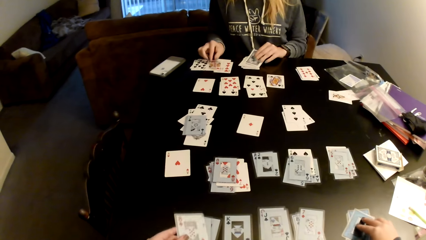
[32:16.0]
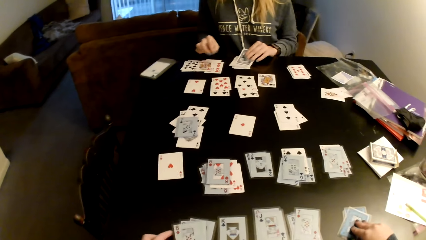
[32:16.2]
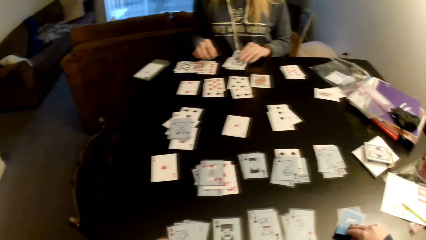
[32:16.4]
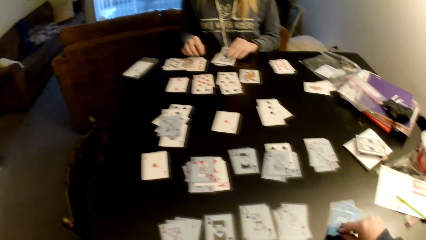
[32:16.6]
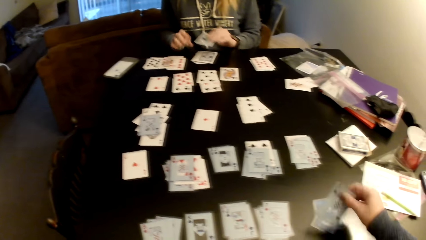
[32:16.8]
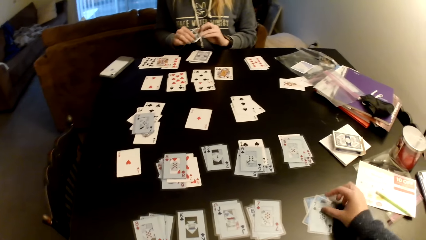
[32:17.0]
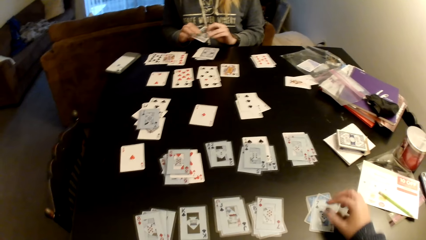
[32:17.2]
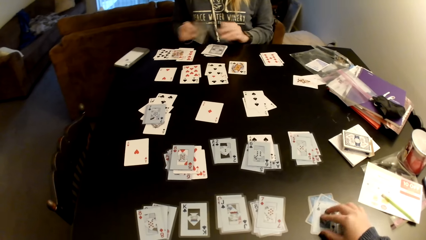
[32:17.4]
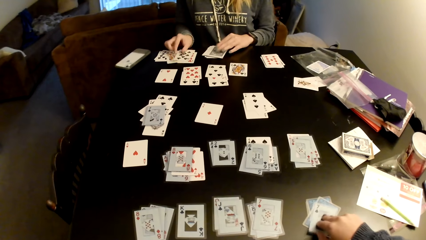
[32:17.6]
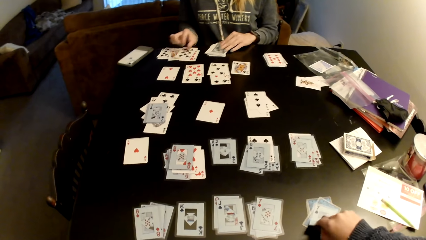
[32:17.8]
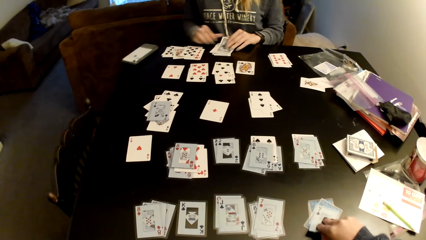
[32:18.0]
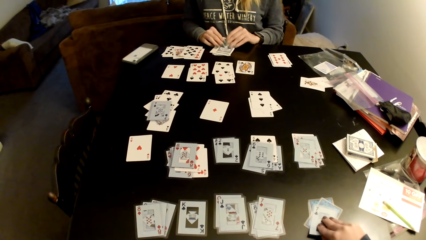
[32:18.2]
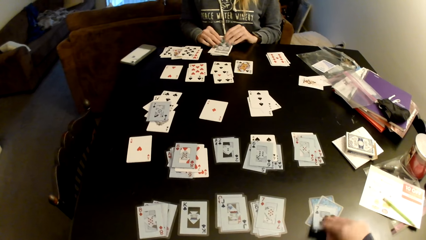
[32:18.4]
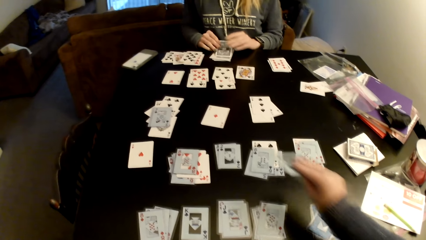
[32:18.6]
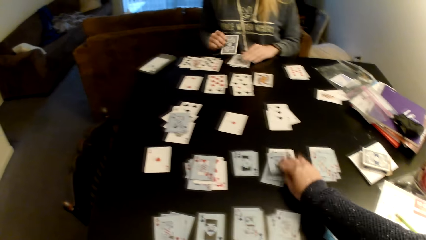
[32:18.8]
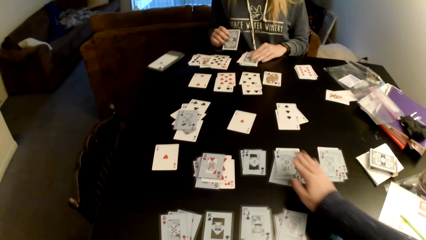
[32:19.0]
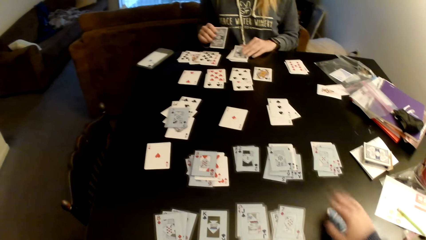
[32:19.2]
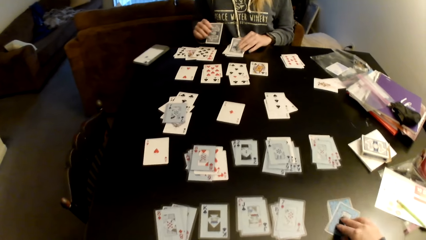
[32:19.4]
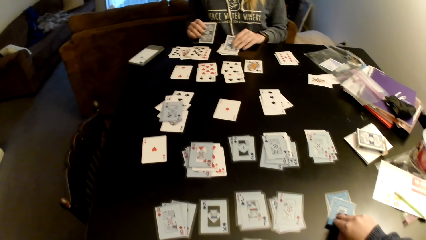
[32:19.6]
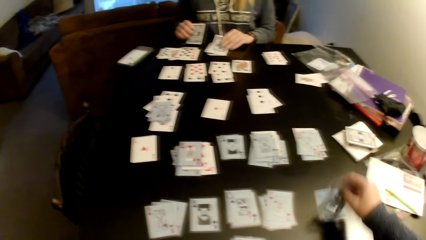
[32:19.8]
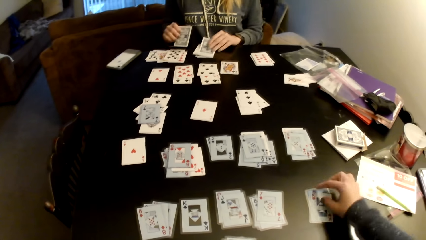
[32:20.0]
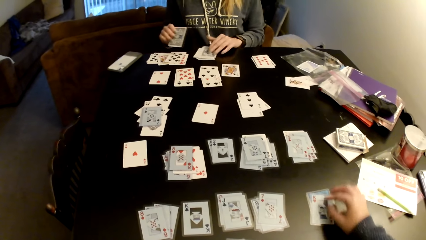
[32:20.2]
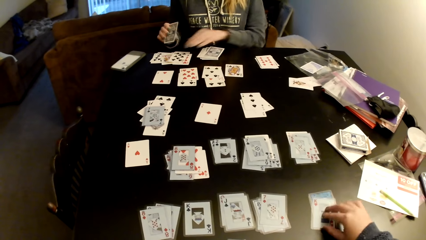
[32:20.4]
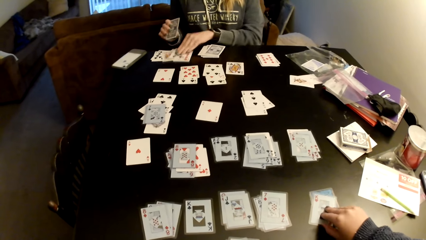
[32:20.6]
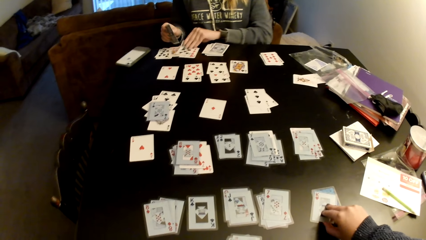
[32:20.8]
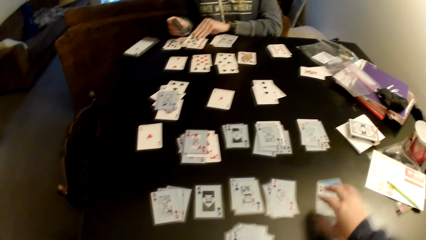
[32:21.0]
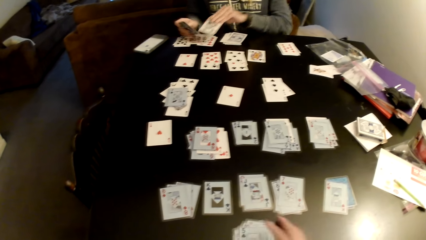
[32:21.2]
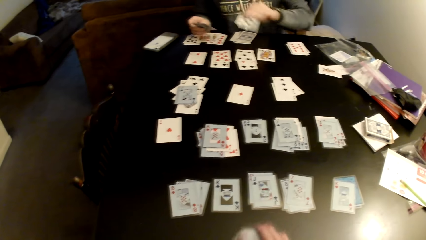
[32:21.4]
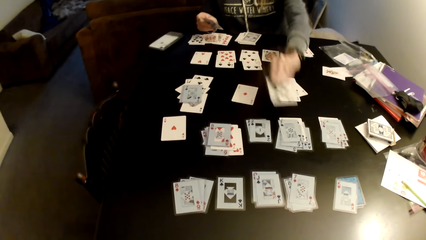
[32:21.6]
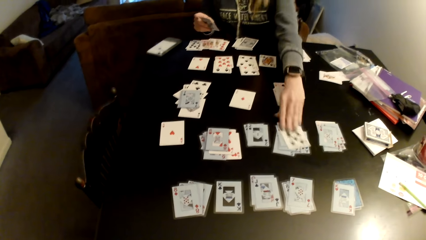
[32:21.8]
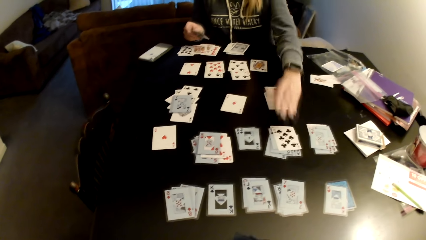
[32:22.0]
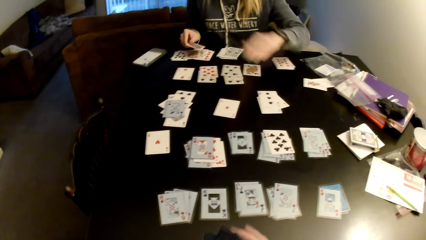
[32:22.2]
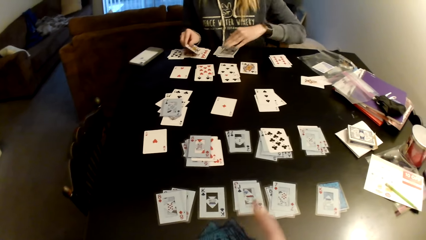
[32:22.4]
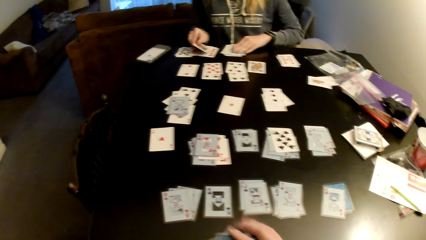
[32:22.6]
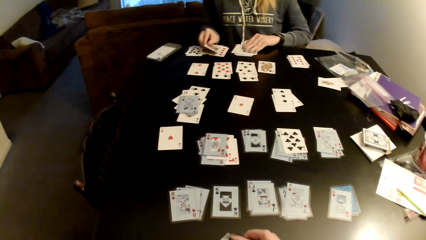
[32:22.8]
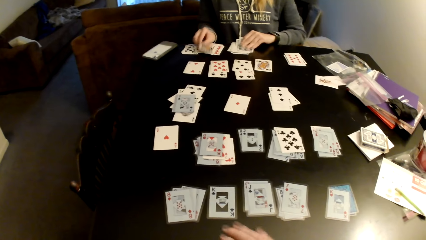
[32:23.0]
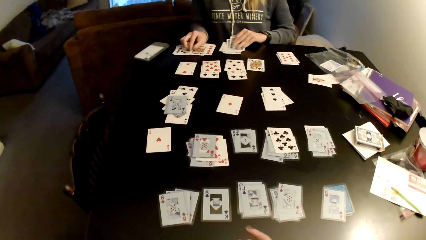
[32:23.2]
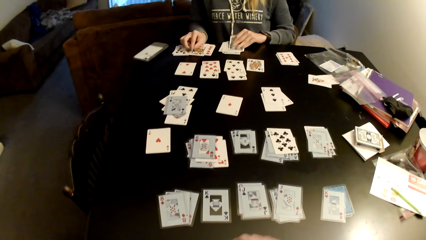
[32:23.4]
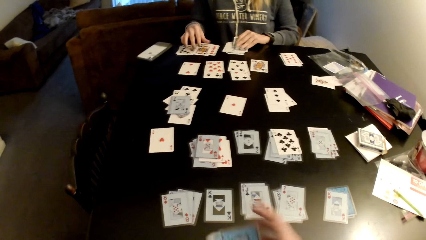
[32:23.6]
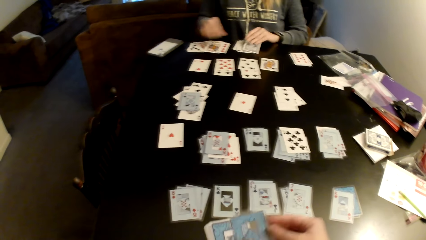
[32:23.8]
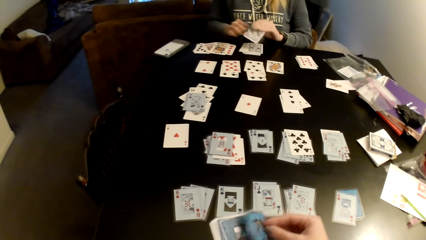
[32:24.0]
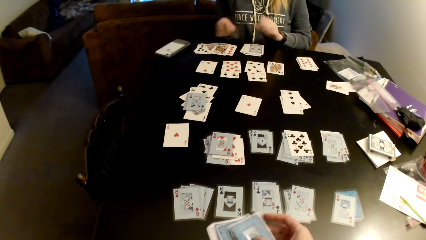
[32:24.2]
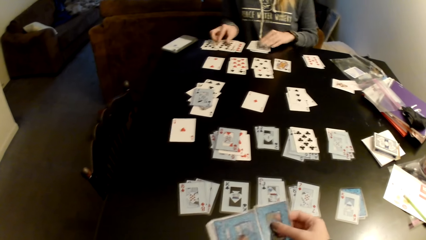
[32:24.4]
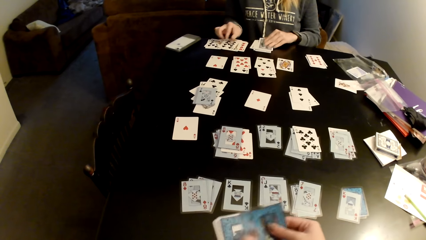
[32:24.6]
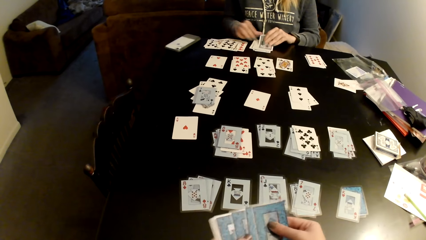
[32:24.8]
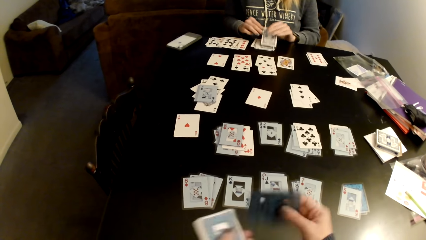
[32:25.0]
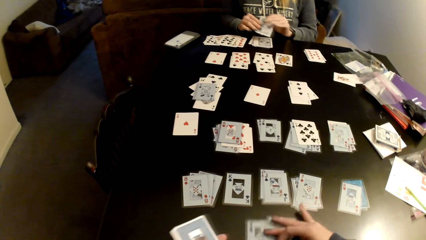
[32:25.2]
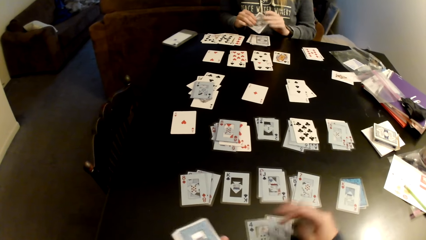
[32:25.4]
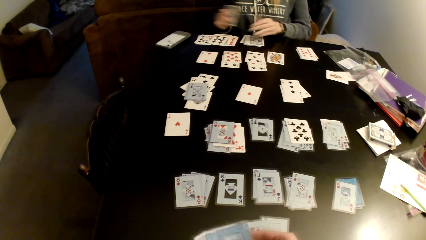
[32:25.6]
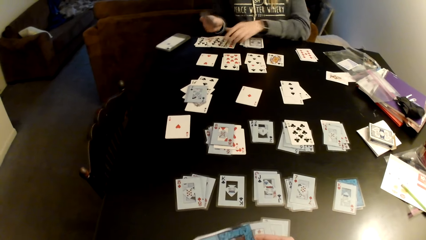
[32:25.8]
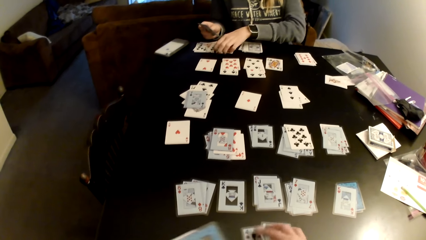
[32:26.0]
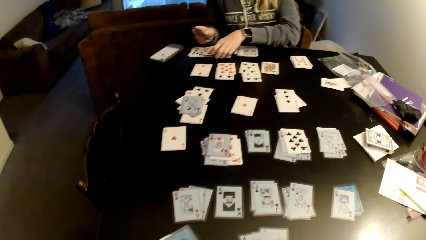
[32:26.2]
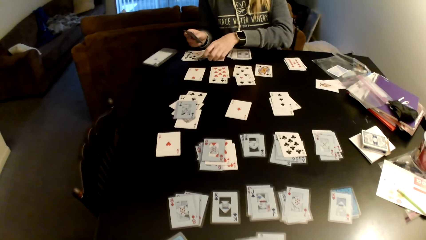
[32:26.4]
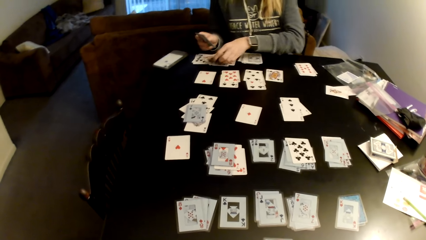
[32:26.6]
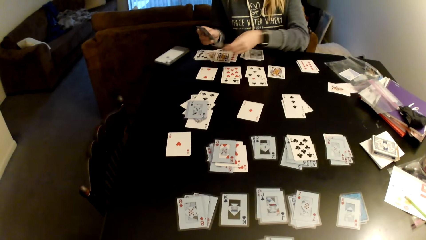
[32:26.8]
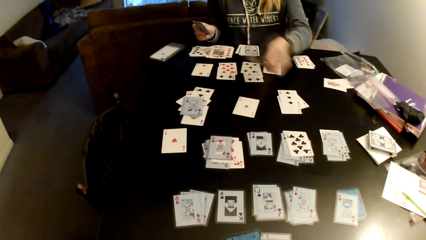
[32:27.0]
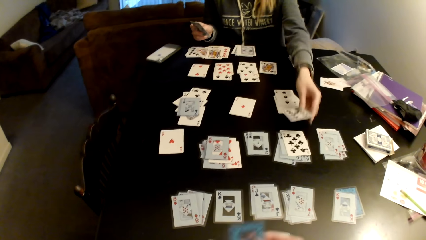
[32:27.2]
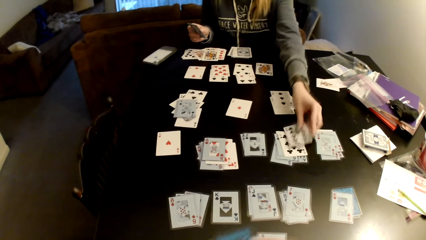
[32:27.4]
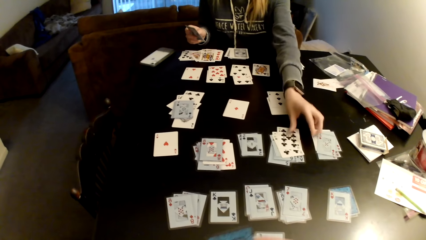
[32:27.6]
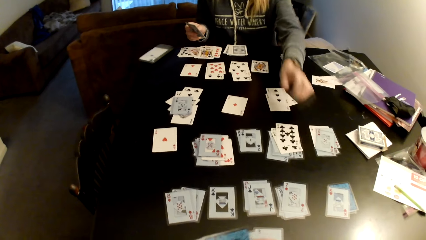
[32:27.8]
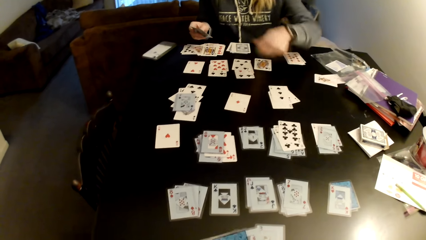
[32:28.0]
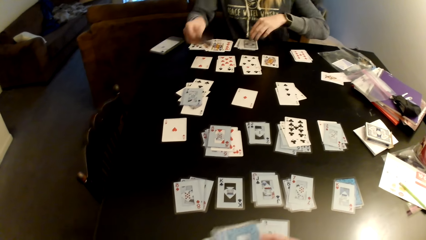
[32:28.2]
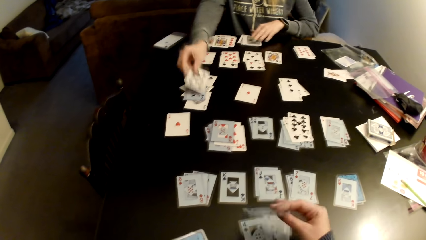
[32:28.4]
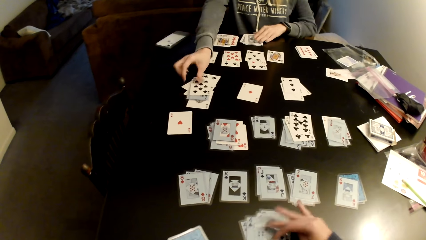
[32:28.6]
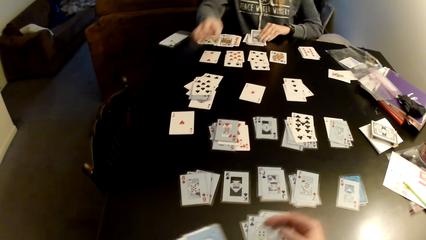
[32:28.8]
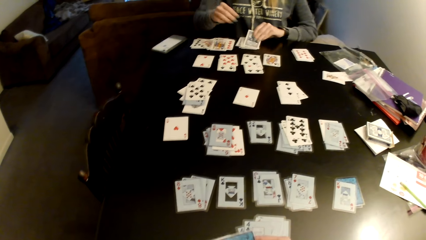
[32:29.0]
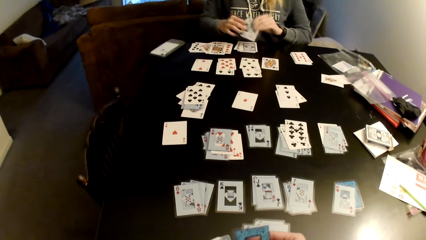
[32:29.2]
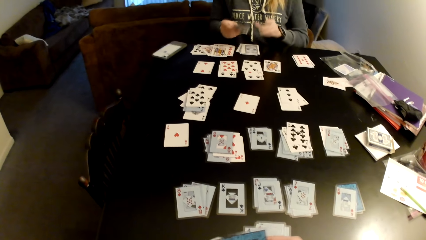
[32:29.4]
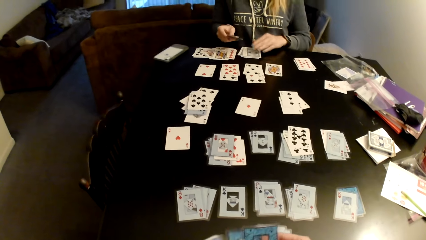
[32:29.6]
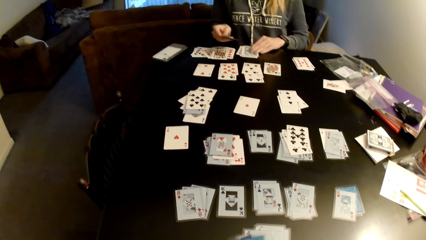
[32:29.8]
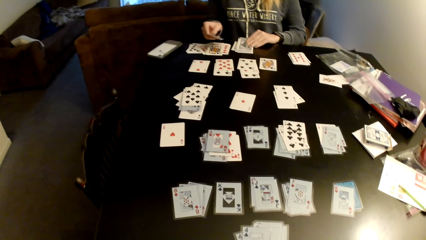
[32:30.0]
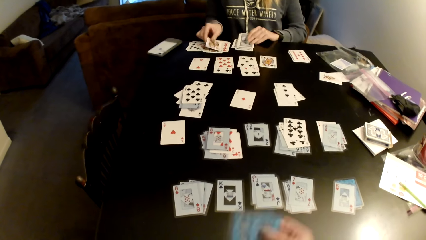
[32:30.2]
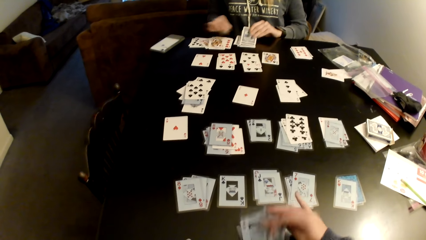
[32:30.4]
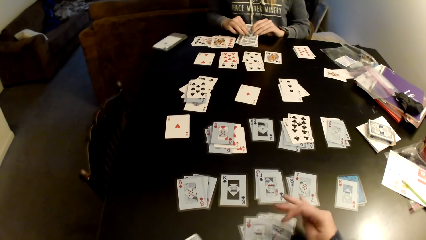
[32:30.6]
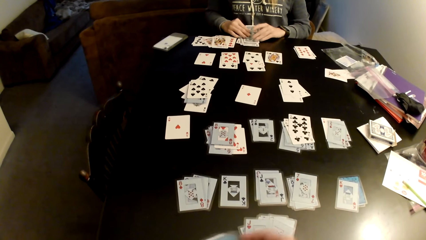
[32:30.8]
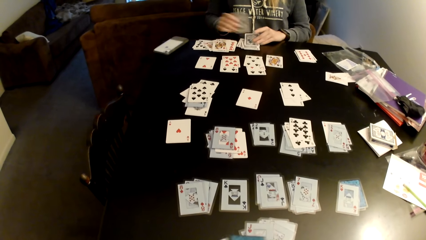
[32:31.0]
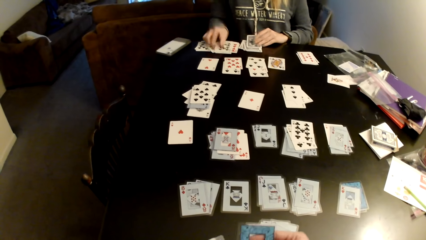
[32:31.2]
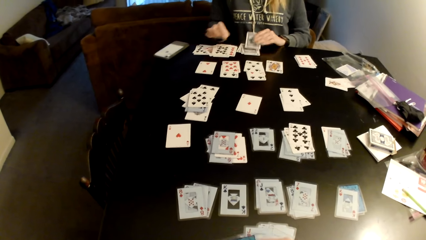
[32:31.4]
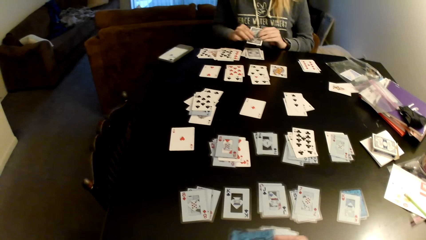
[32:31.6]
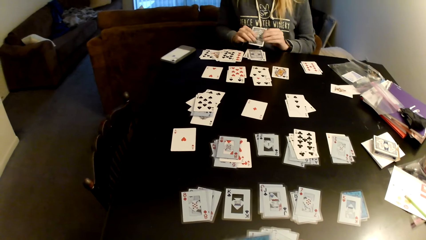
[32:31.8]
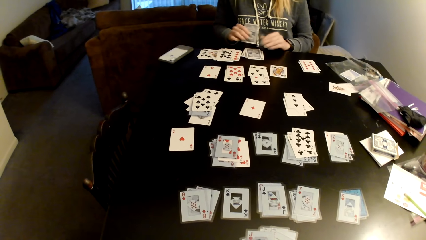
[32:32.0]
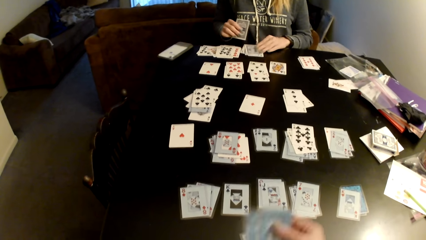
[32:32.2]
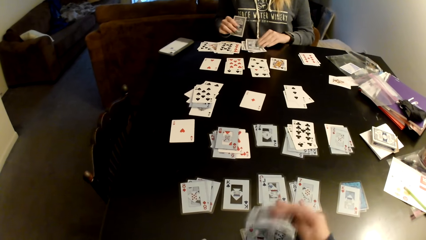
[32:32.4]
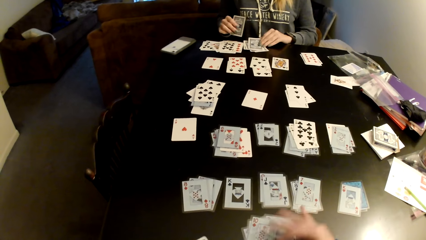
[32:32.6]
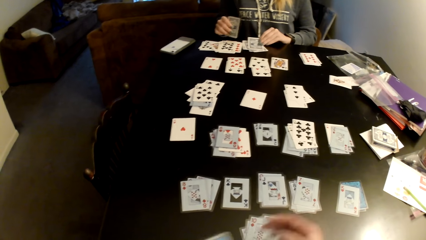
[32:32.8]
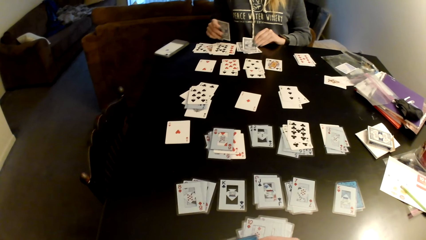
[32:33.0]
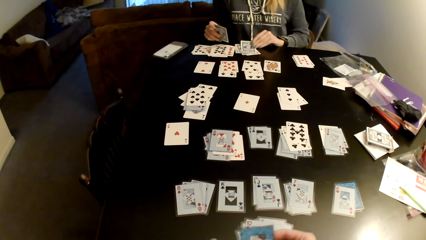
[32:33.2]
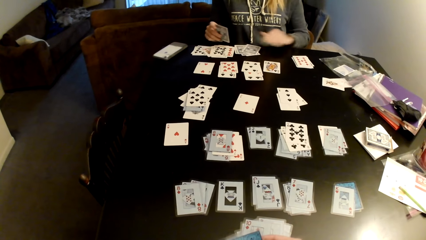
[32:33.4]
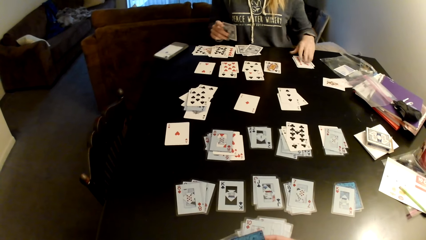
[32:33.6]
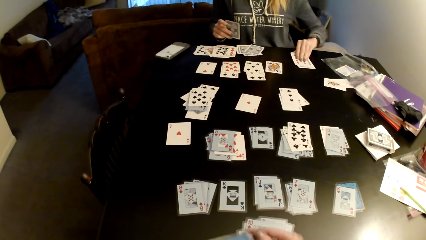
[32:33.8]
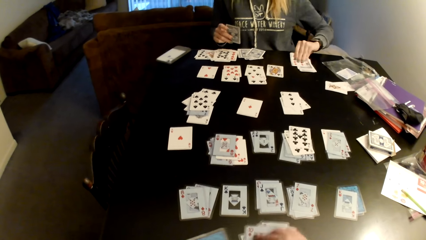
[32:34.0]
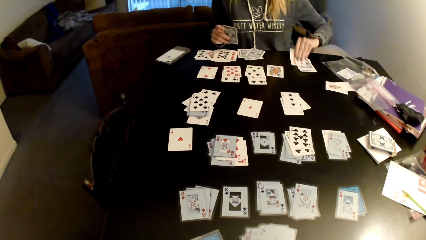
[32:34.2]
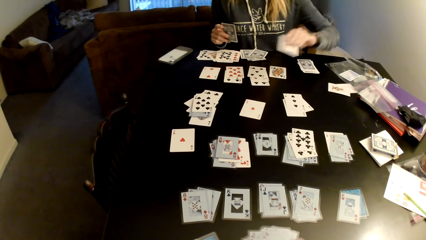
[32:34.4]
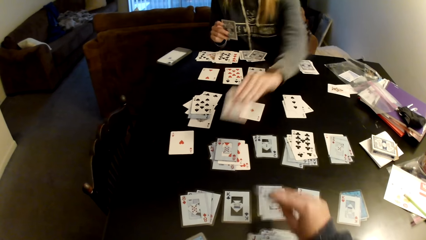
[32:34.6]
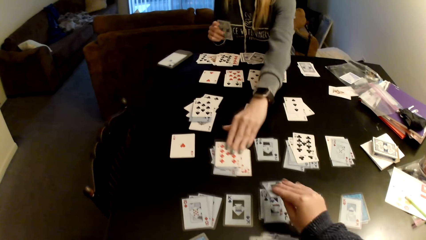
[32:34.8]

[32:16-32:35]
The camera wearer puts the card on a card. A woman picks a card. The camera wearer adjusts cards on a table. The woman switches a card to the other hand and puts the card on a card. The camera wearer picks the card. The woman picks a card and switches a card to the other hand. The camera wearer puts the card on a card. The woman adjusts cards on the table and picks a card. The camera wearer picks the card, puts the card on a card and flips cards on the table. The woman picks a card, puts the card on a card, adjusts cards on the table, picks a card, puts the card on a card and switches a card to the other hand. The camera wearer picks the cards, sorts cards with her hands and puts the cards on the table. The woman picks a card, moves cards on the table and puts the card on a card. The camera wearer puts the card on a card. The woman picks a card. The camera wearer adjusts cards on the table. The woman switches a card to the other hand, picks a card and puts the card on a card. The camera wearer puts the card on a card. The woman puts the card on a card, moves cards on the table, picks a card, switches a card to the other hand and picks a card. The camera wearer flips cards on the table. The woman puts the card on a card and picks a card.
